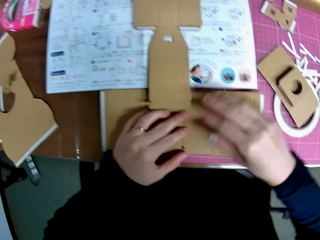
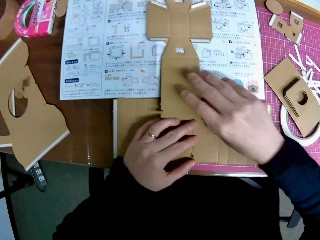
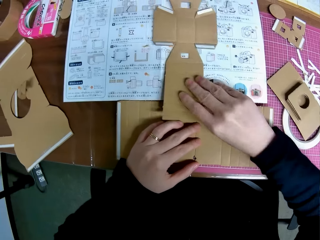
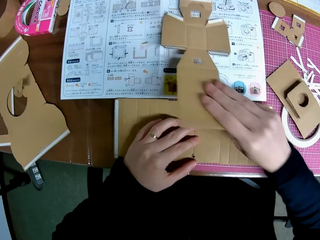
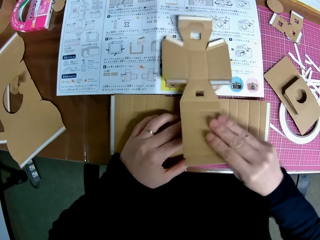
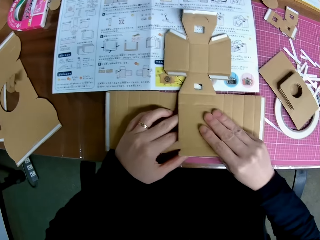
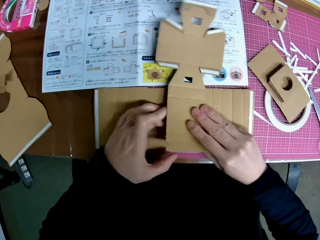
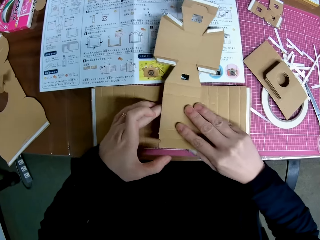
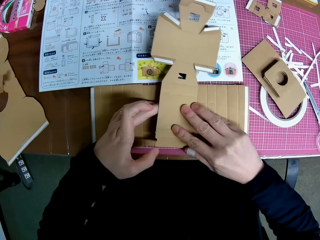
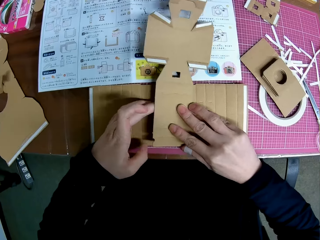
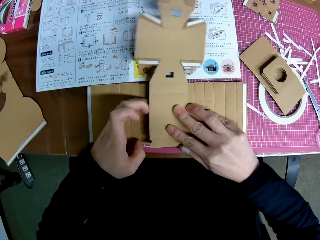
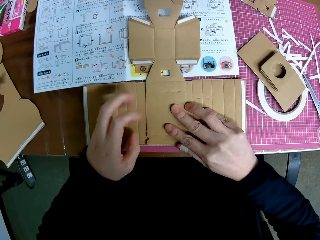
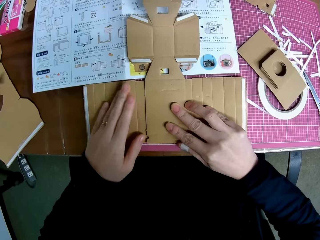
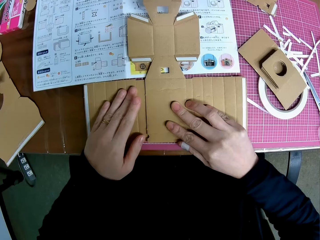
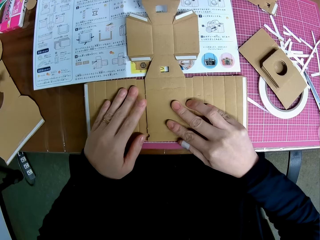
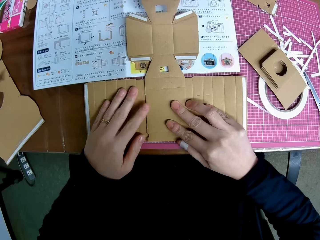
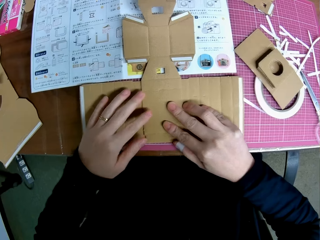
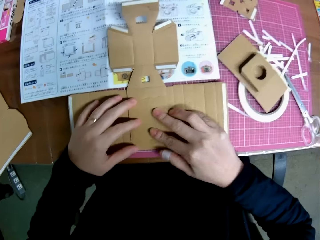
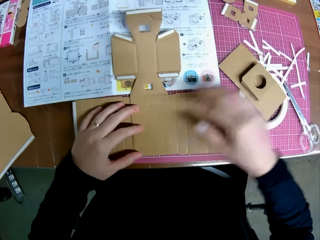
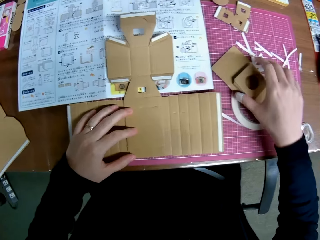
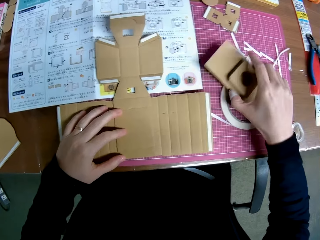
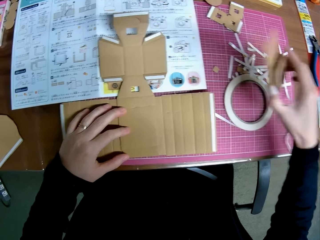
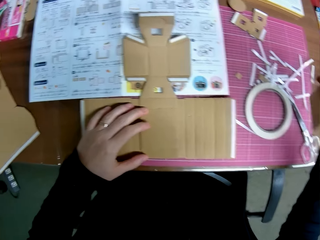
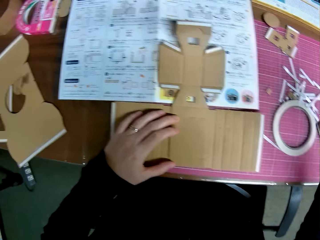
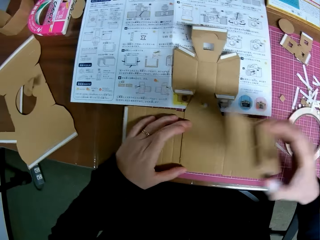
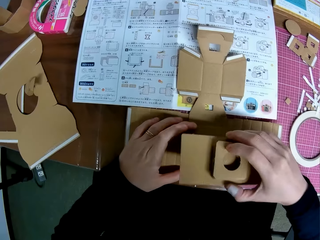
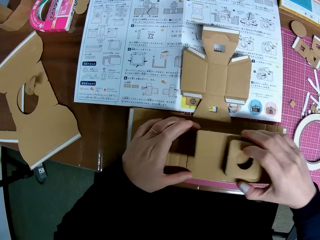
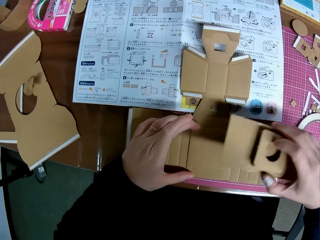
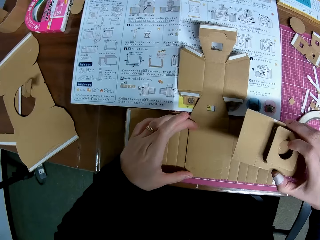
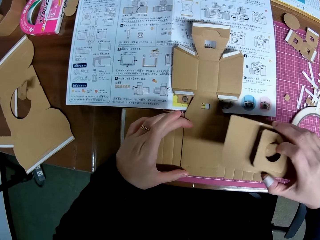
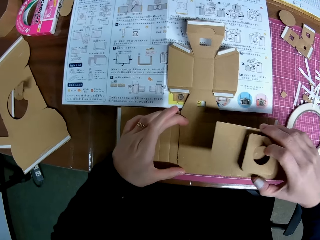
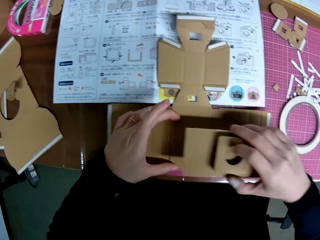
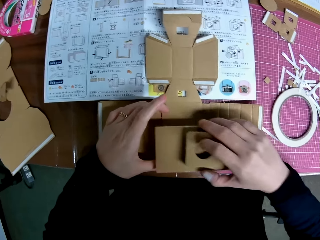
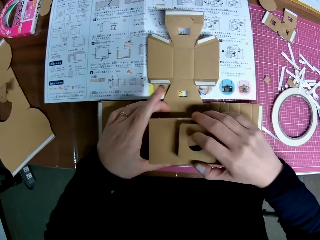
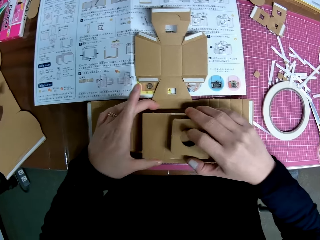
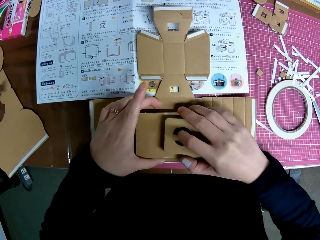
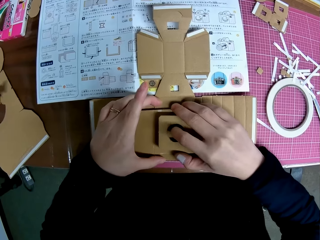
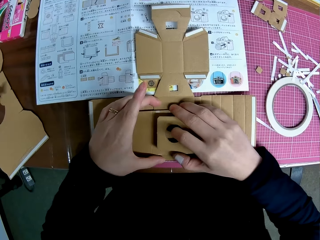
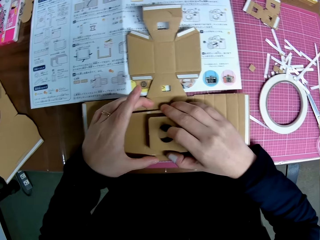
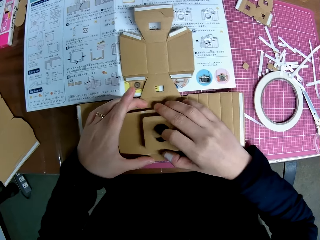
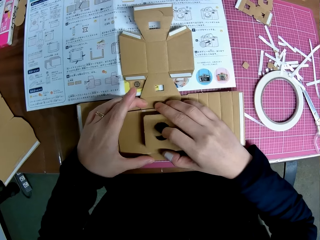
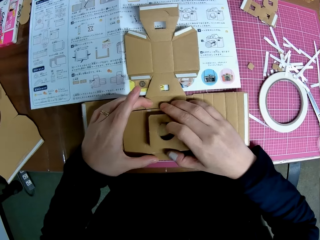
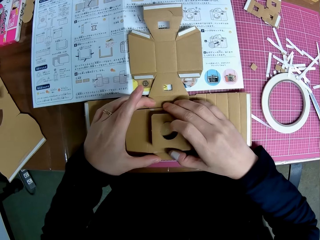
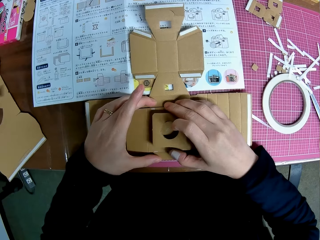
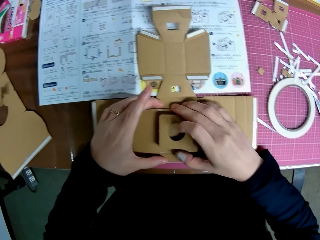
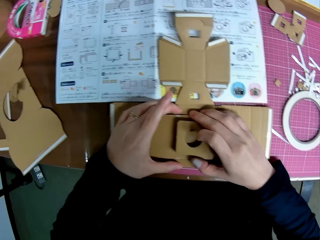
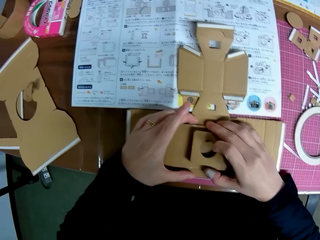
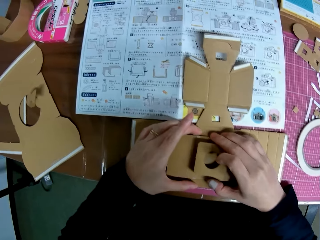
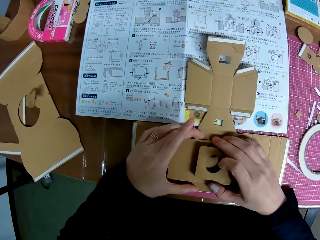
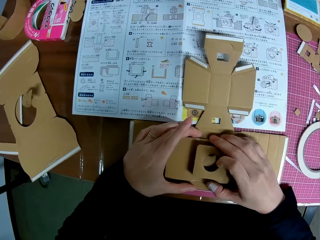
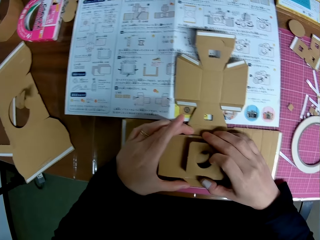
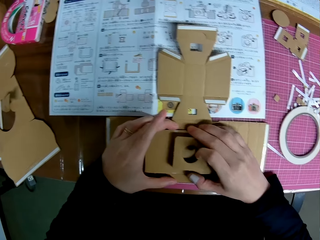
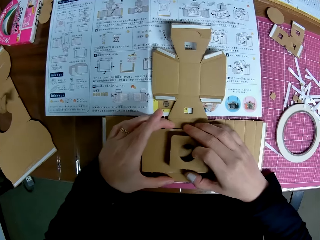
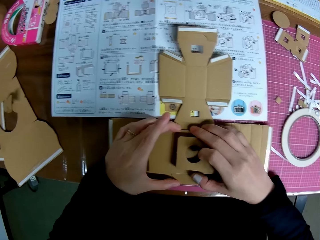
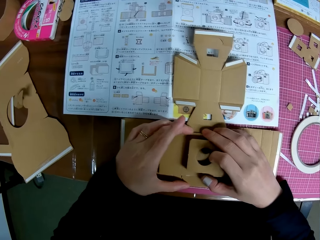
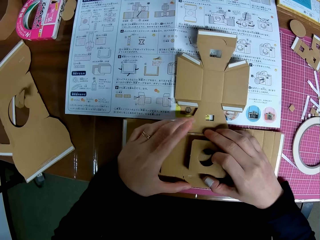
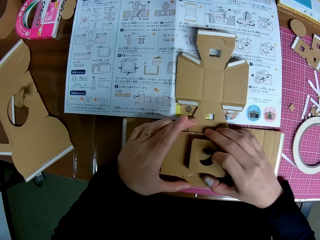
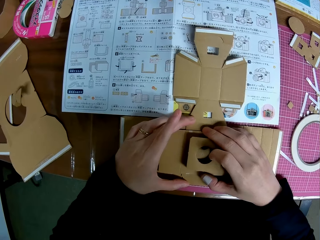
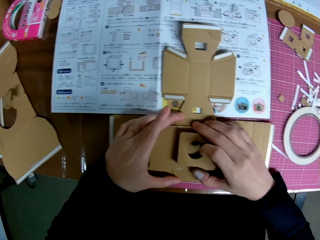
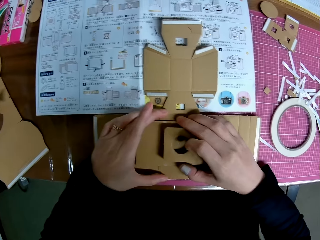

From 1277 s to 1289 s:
The camera wearer picks the body model on the manual with her right hand. She assembles the paperboard. She puts the body model on the pieces on the cutting mat. She picks up the lens model on the cutting mat with her right hand. She puts the lens model on the body model and pieces on the cutting mat. She assembles the paperboard.

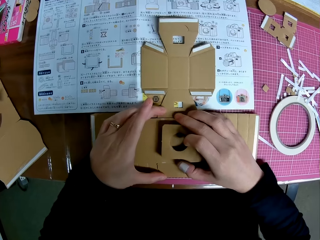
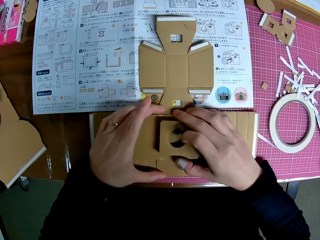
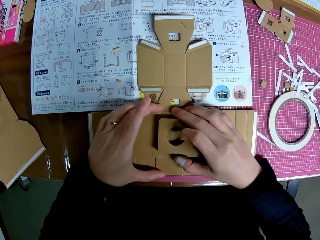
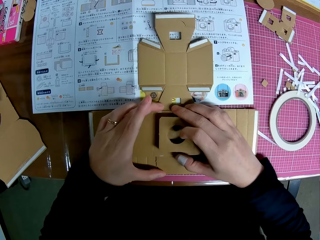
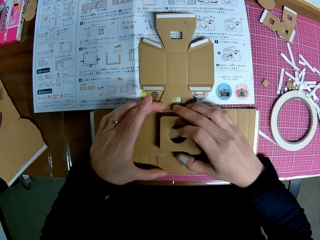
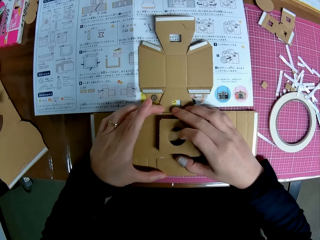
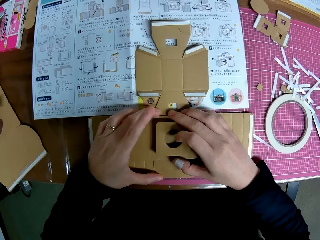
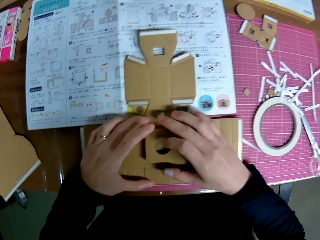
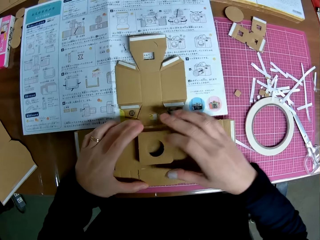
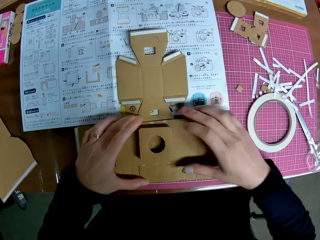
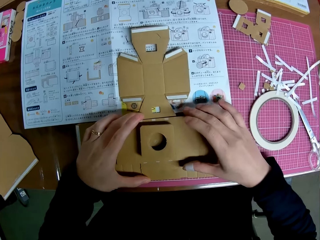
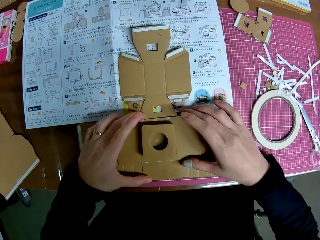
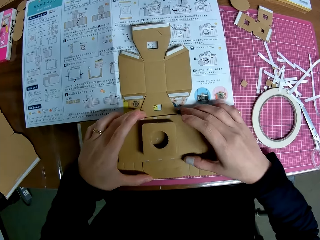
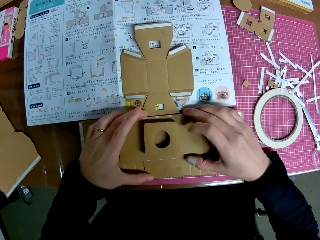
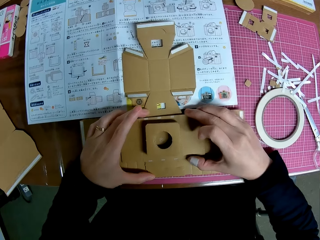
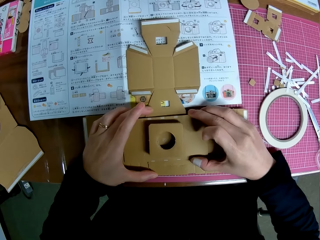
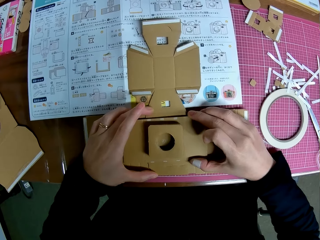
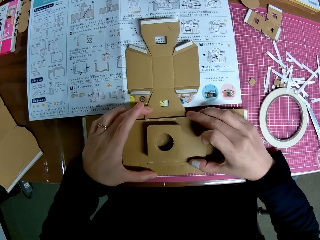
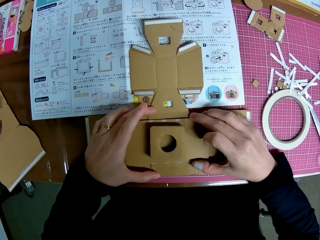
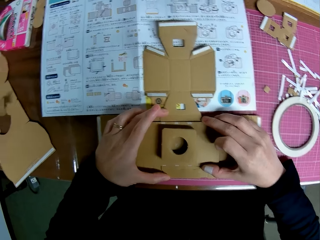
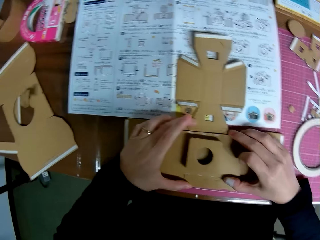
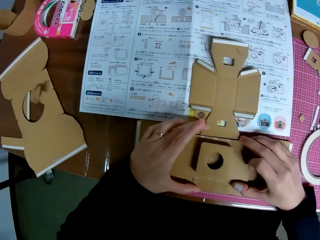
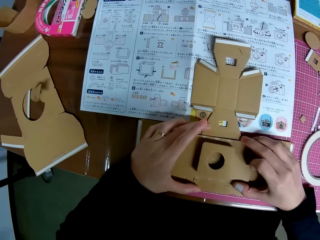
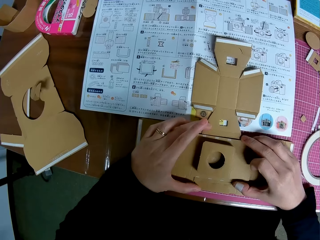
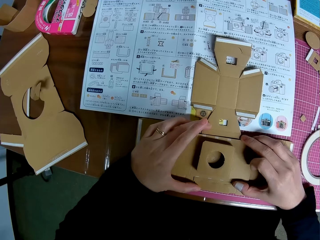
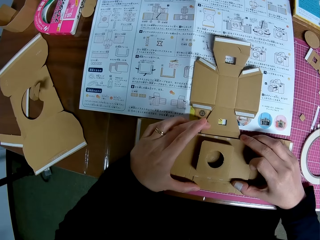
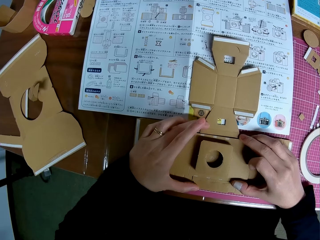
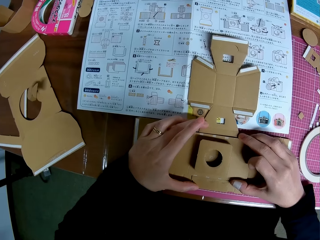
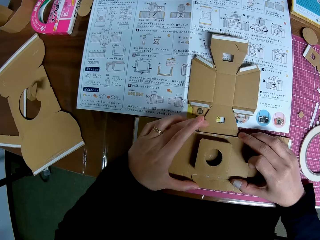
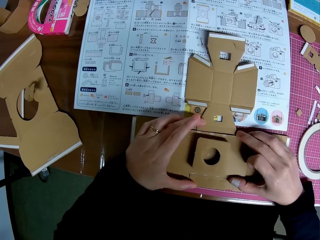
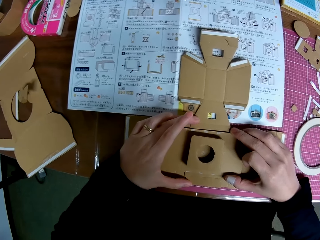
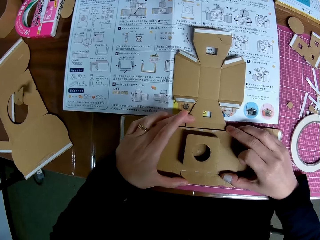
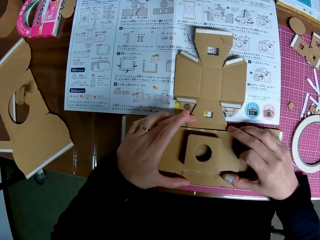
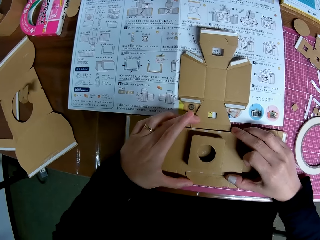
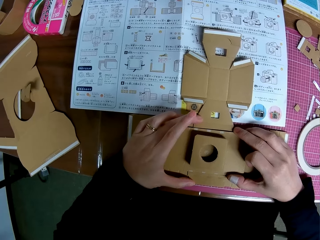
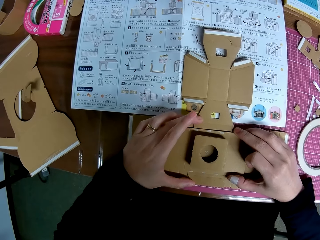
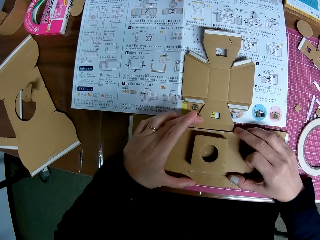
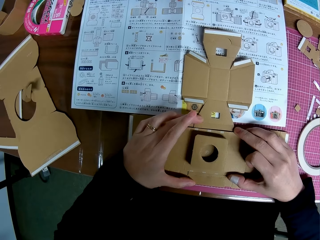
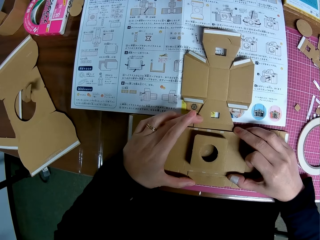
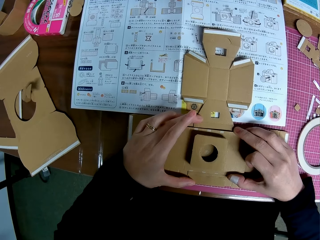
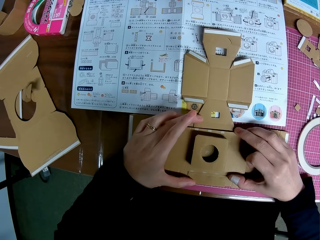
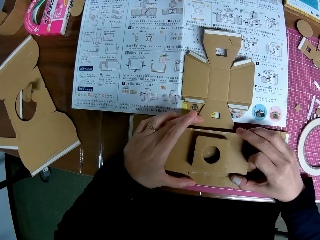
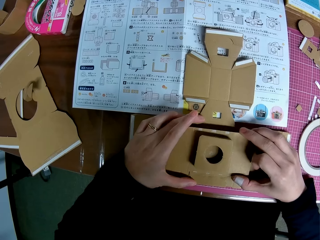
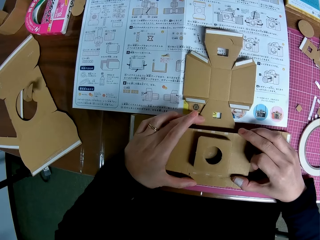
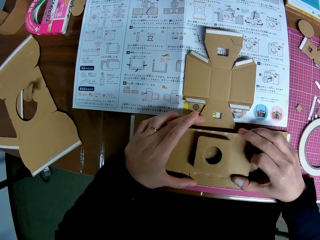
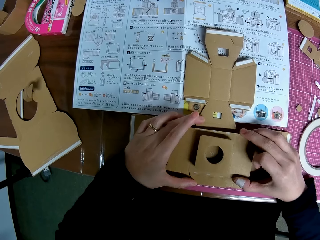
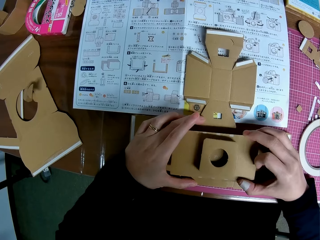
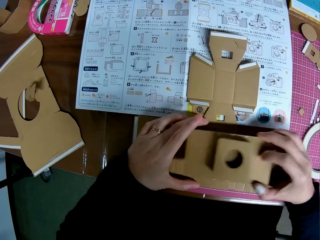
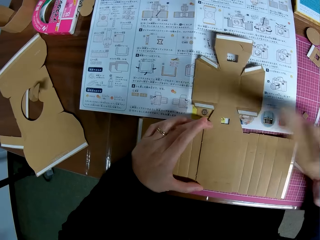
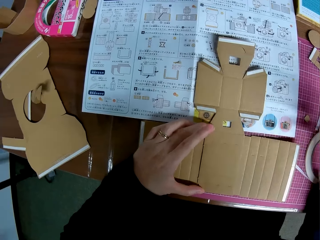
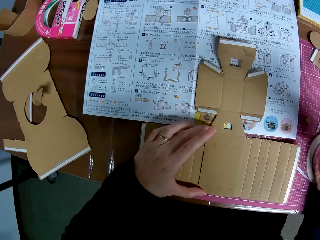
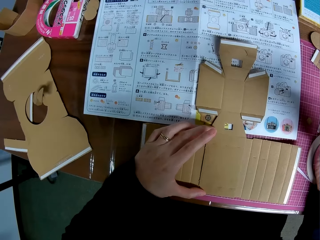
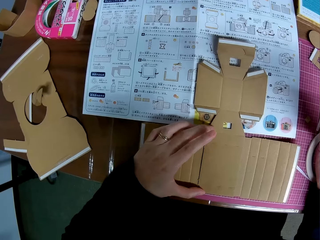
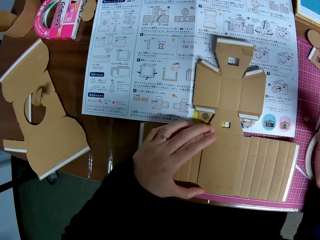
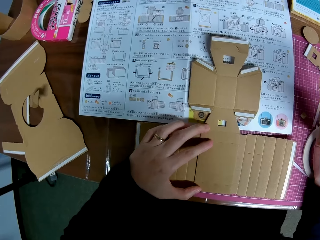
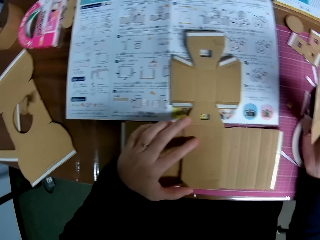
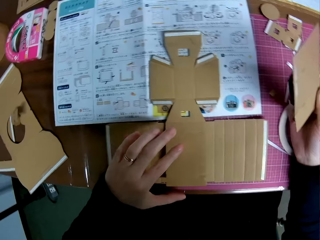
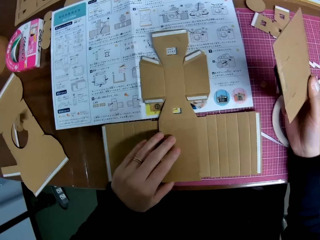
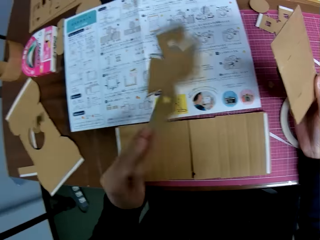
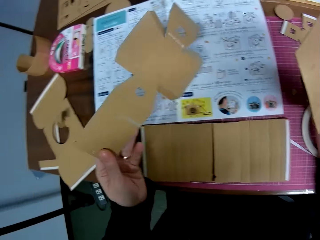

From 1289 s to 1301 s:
The camera wearer adjusts the lens model with her hands. She raises the lens model with her right hand.
